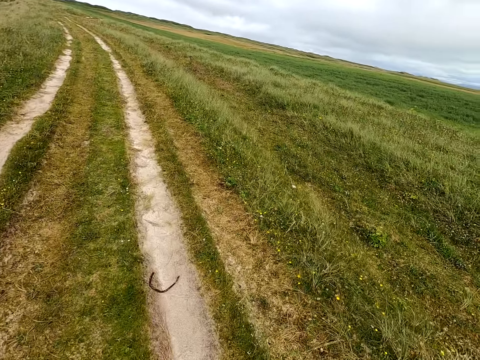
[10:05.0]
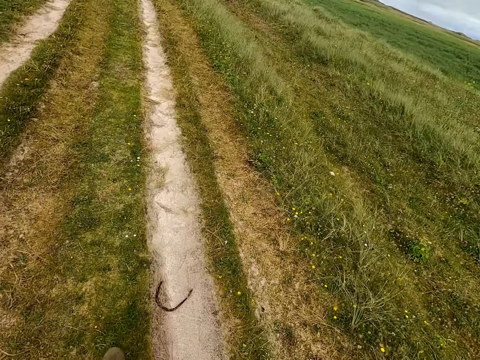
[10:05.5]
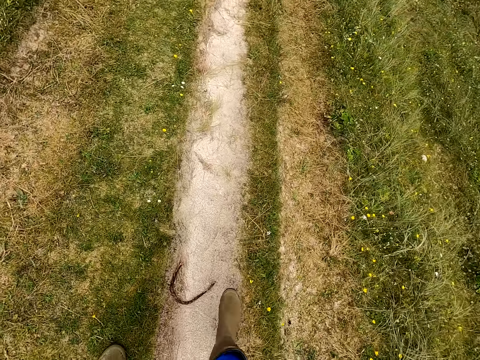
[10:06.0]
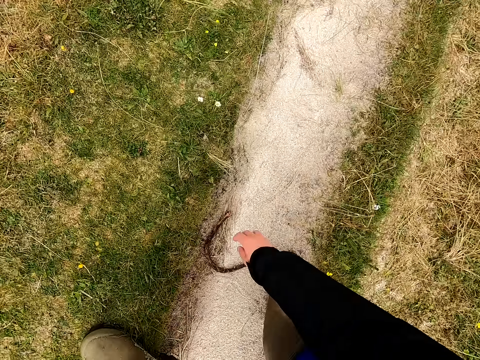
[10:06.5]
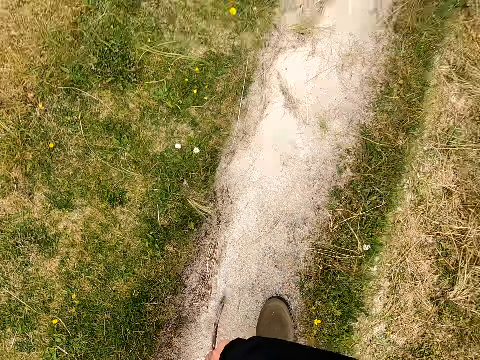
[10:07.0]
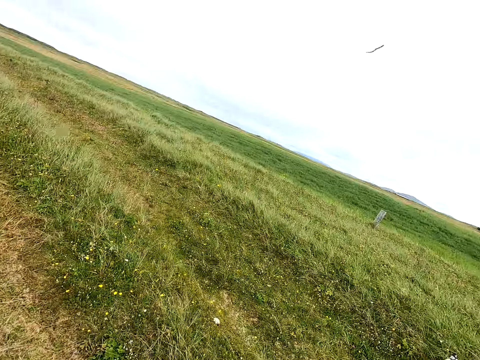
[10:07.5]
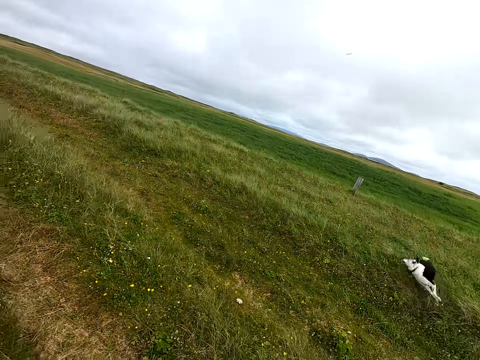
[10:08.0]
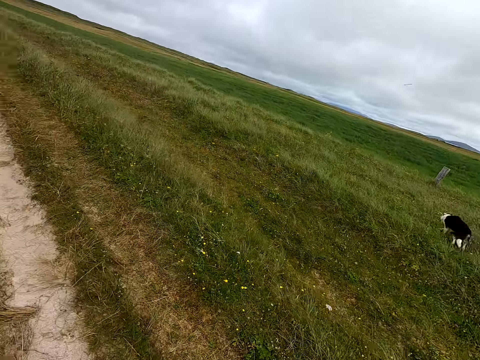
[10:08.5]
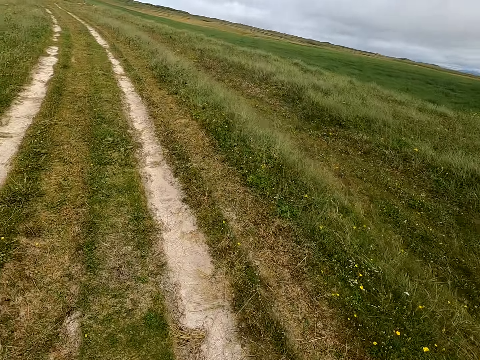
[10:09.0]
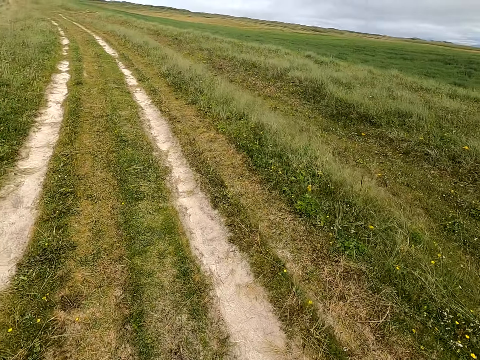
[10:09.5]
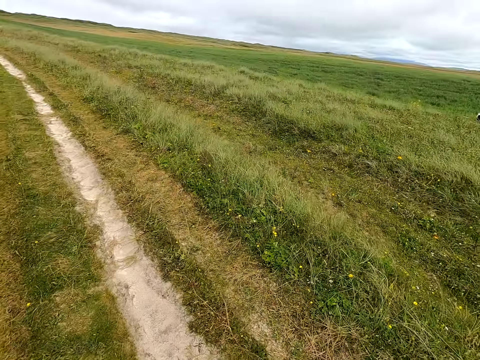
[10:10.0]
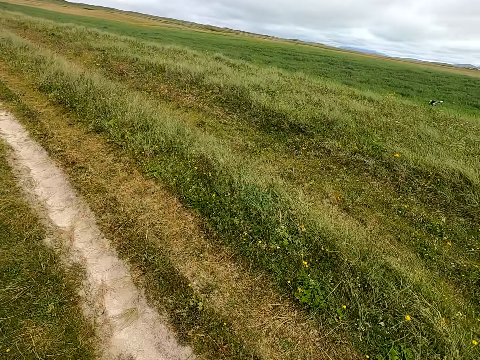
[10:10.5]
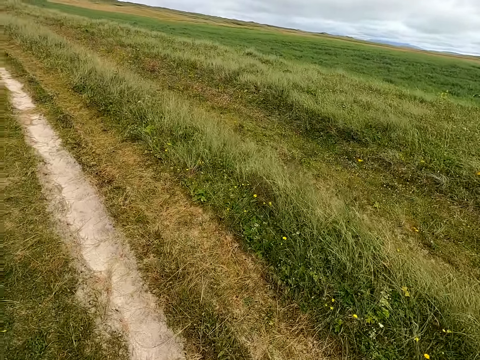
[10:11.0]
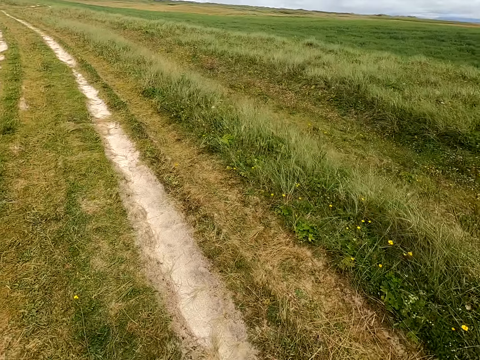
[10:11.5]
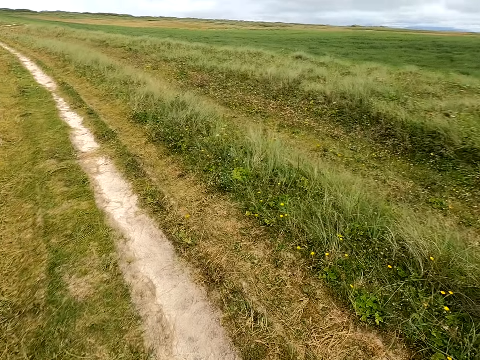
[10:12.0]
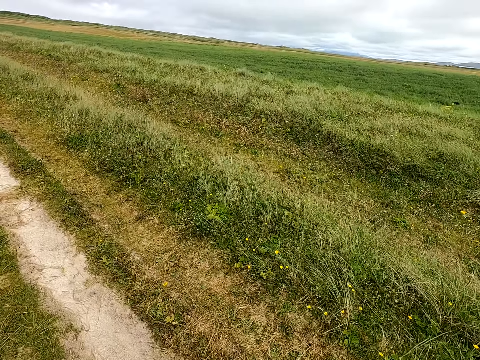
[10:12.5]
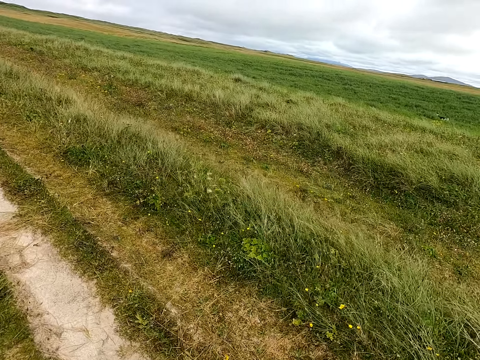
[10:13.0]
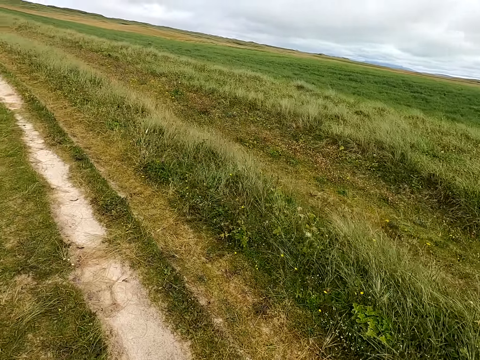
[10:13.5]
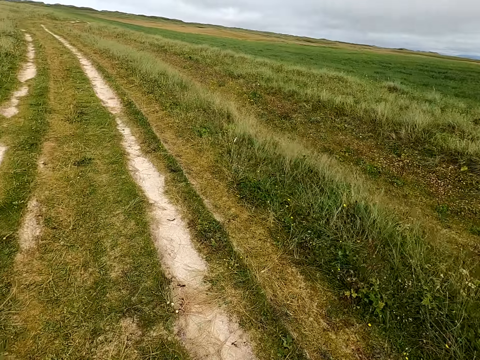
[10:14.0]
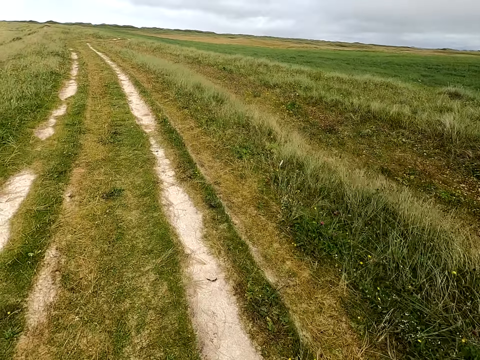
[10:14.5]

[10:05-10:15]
The camera wearer picks up a rope. They throw the rope on the open area. They walk in the open area.

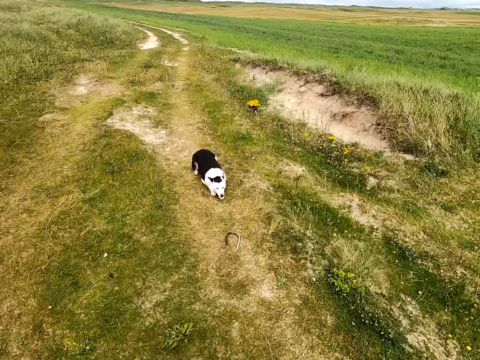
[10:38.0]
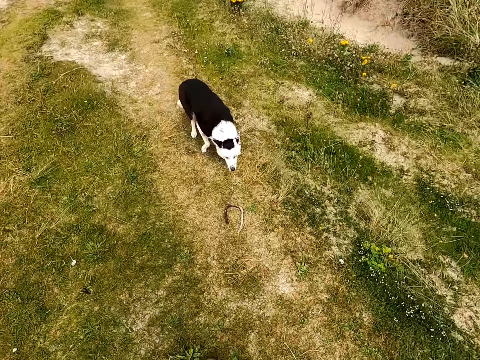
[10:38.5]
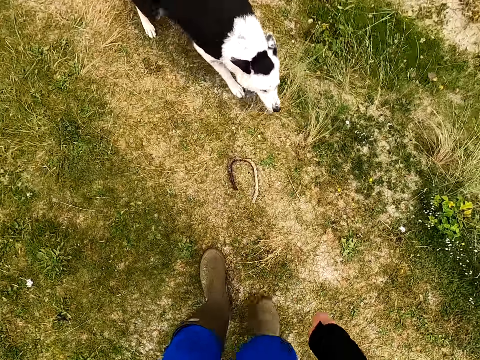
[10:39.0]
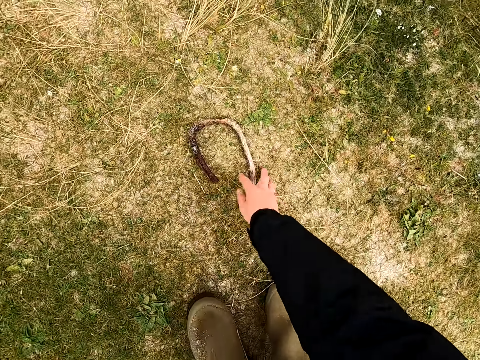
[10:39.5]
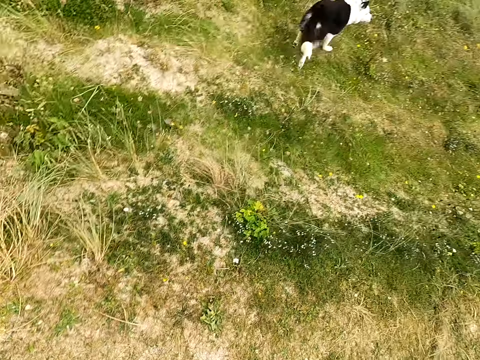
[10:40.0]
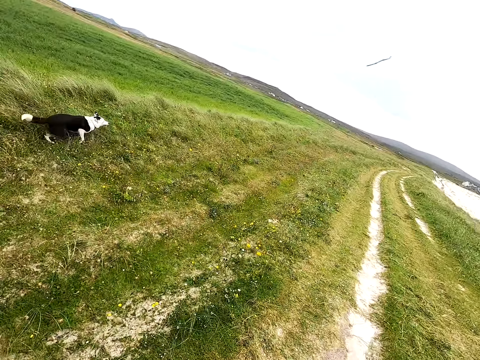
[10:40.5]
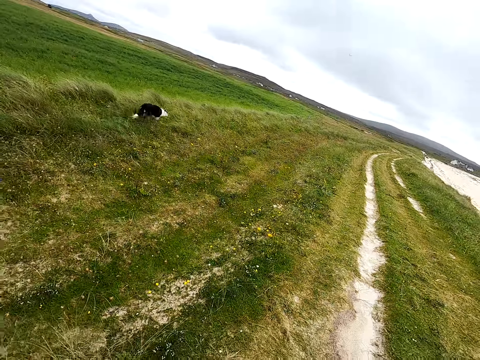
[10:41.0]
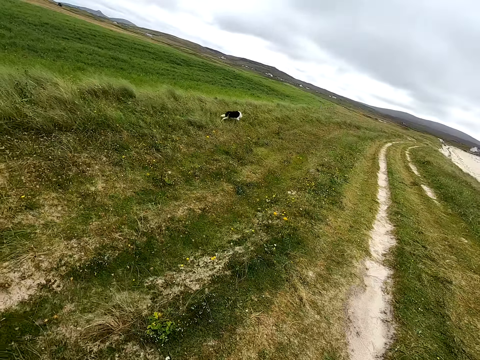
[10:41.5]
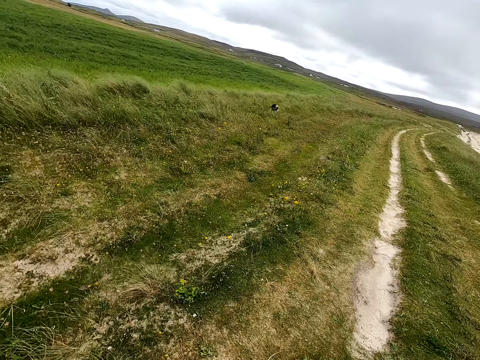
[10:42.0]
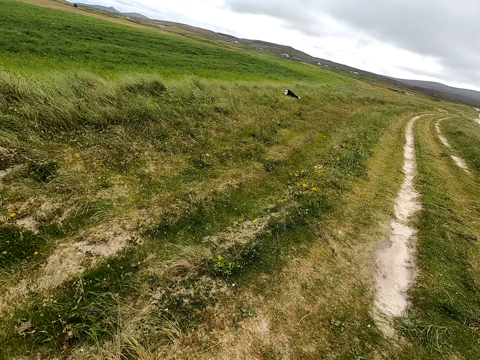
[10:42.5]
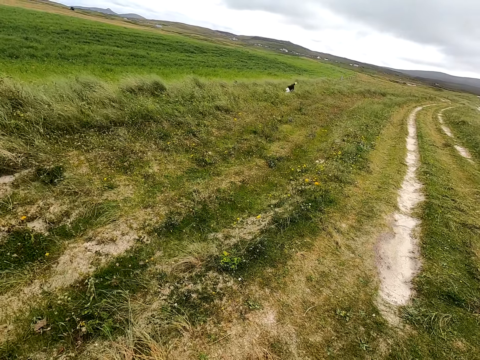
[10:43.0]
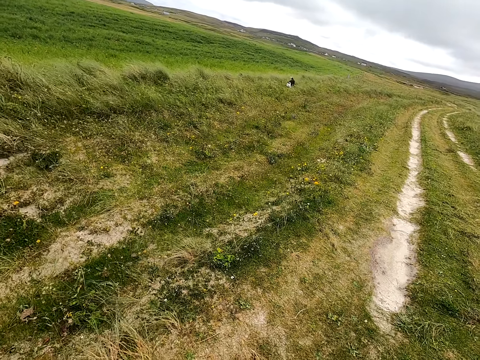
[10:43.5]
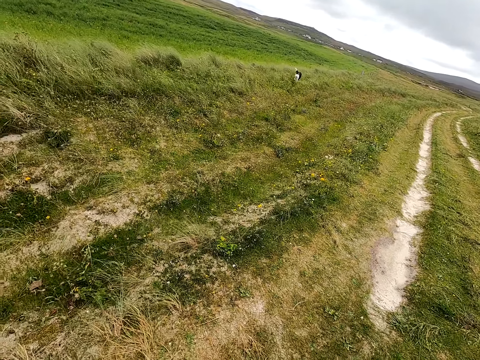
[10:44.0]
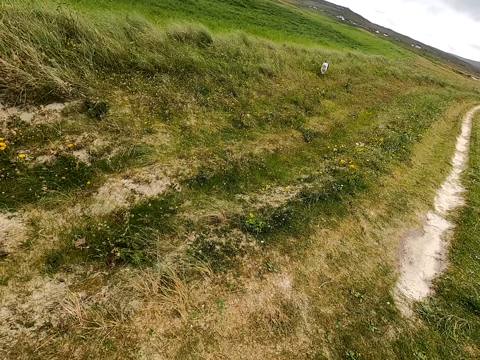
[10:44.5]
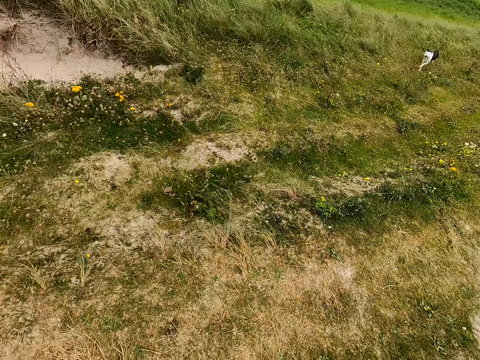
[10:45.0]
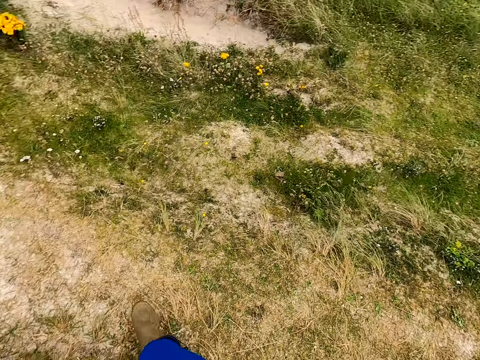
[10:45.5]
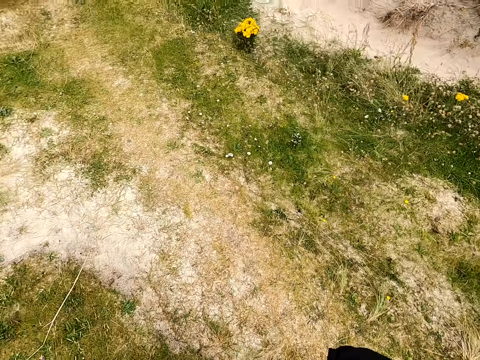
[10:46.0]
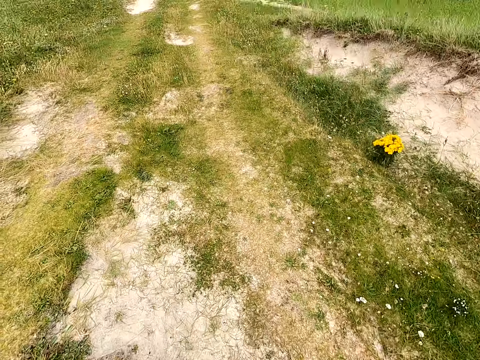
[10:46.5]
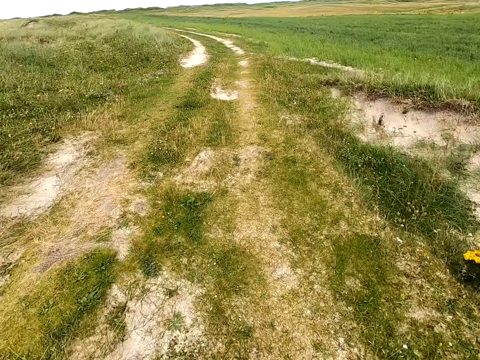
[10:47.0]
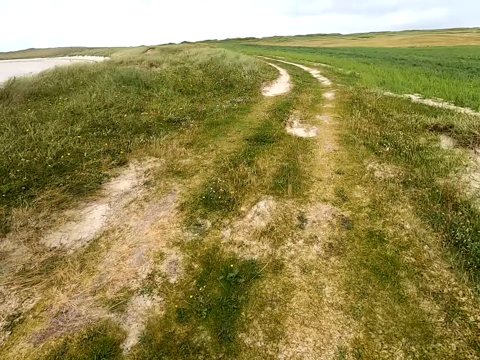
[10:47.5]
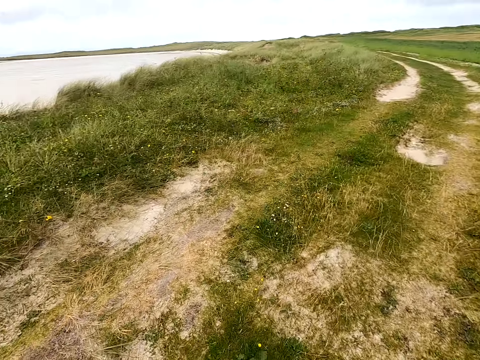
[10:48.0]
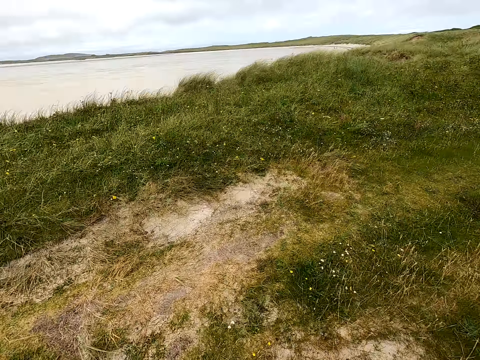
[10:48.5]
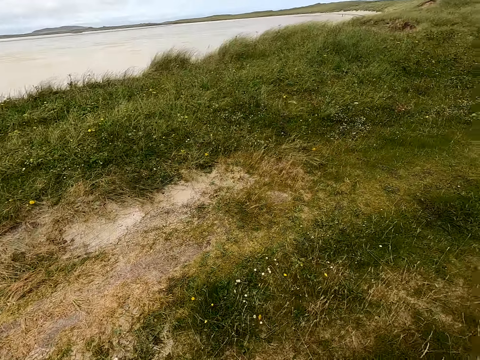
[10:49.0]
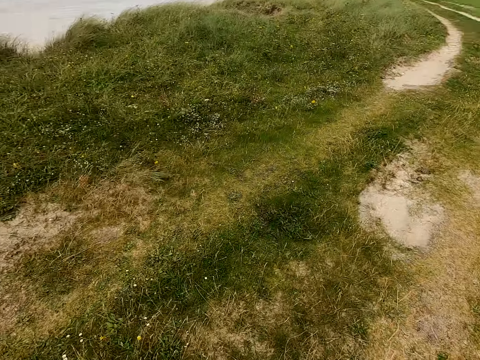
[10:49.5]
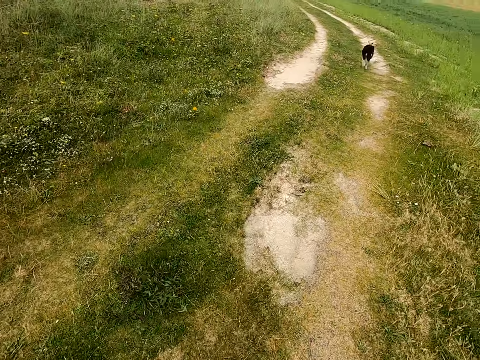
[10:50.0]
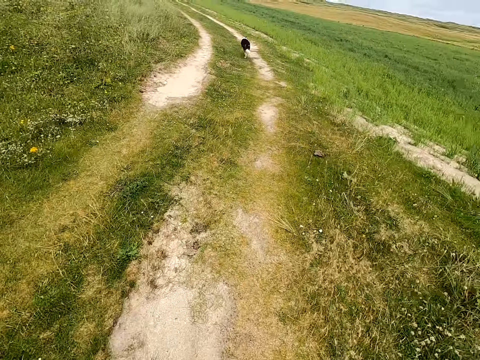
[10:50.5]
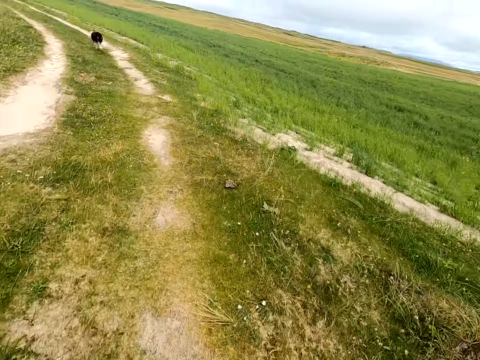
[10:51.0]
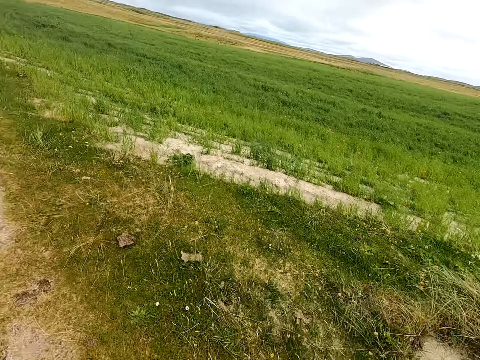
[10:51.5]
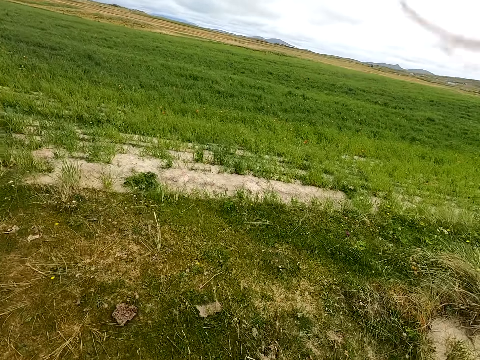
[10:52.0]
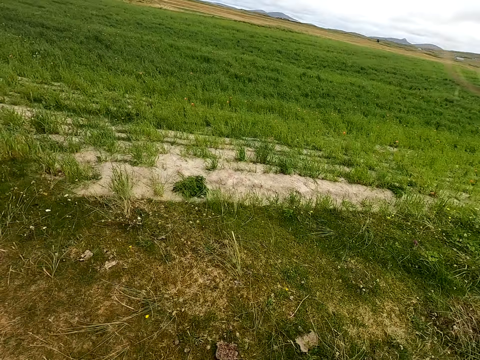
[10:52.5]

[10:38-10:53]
The camera wearer picks up the rope or stick. They throw away the rope. They look at the dog. They walk in the open area.

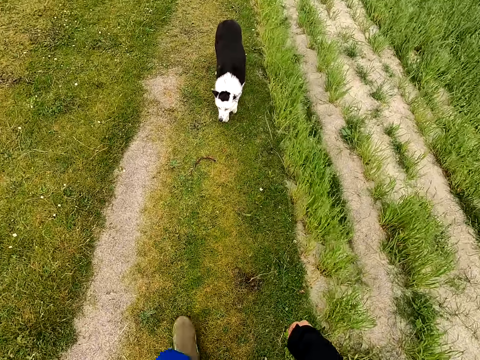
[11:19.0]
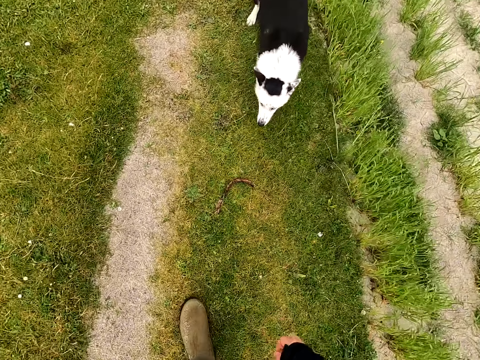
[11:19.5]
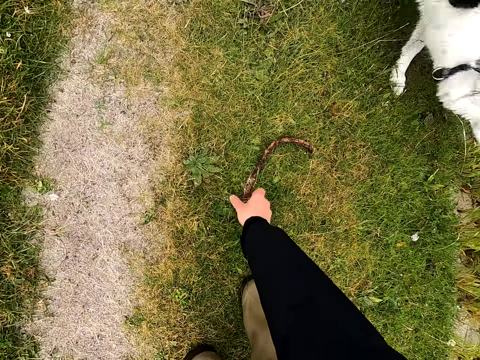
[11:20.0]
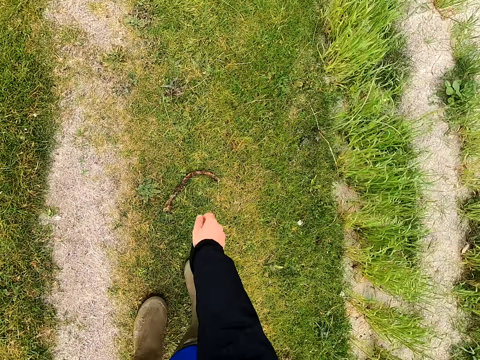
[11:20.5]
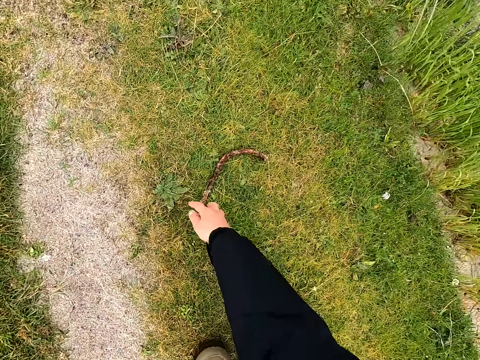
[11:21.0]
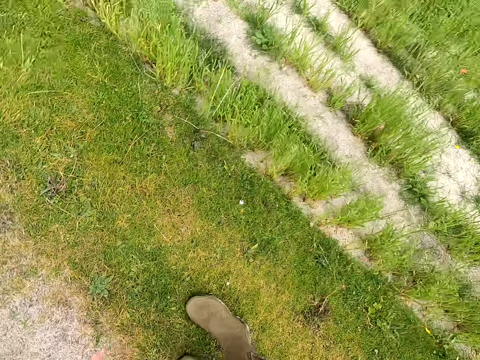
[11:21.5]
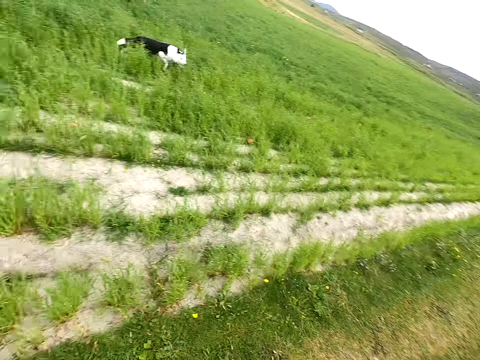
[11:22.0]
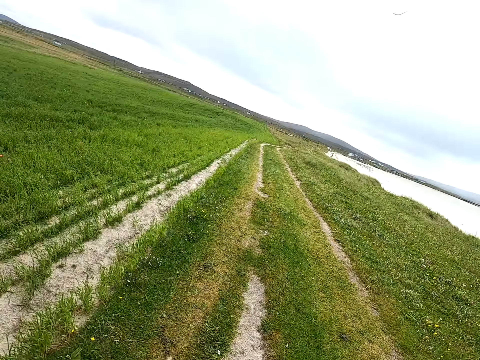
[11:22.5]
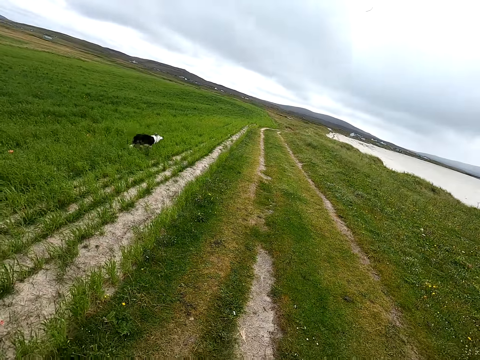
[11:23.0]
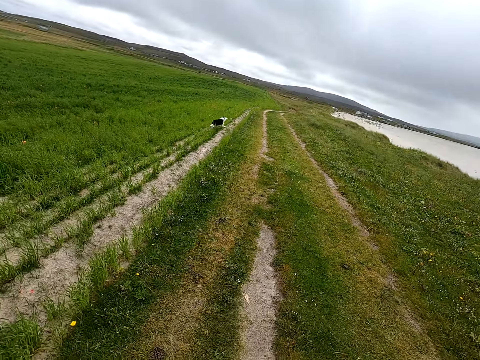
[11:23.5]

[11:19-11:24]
The camera wearer picks up the rope or stick. They throw away the rope.
